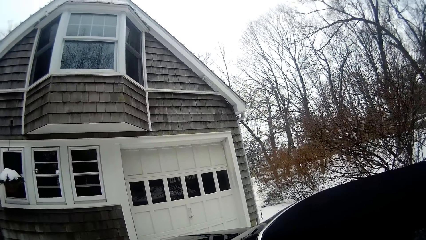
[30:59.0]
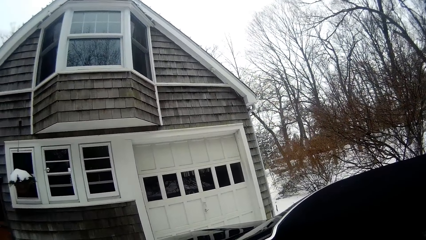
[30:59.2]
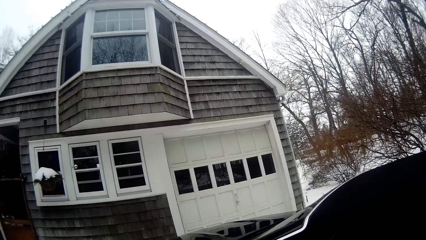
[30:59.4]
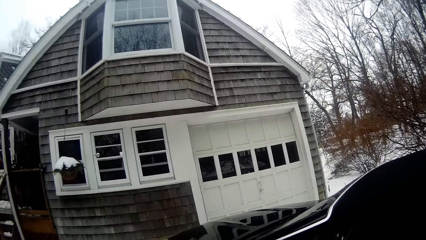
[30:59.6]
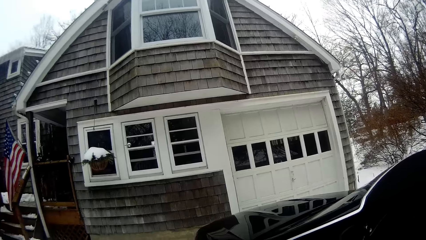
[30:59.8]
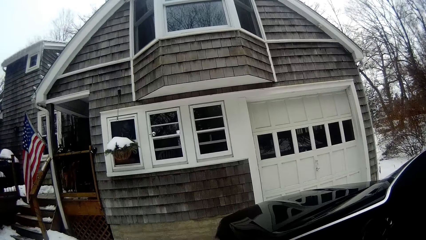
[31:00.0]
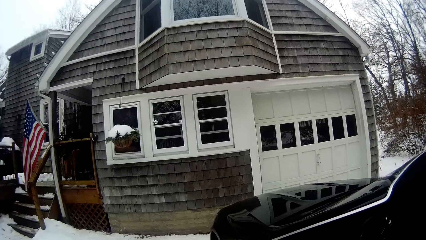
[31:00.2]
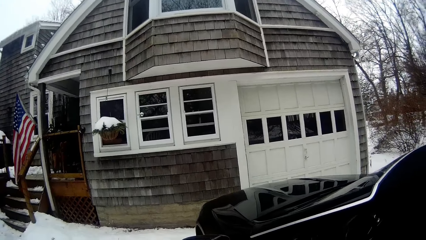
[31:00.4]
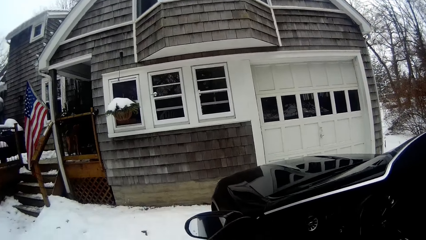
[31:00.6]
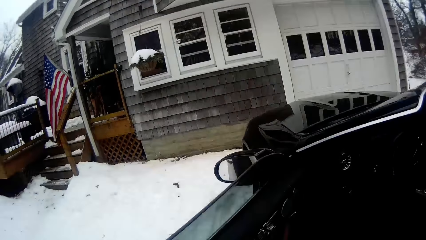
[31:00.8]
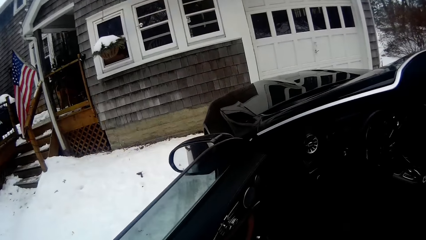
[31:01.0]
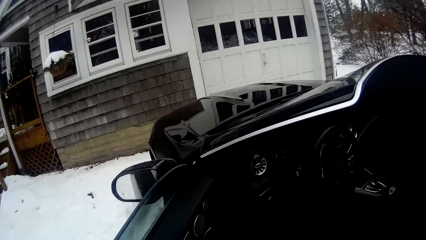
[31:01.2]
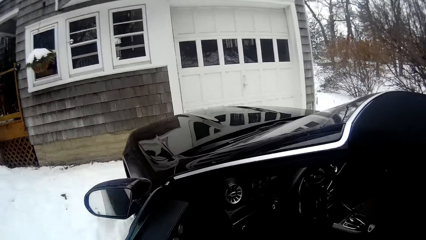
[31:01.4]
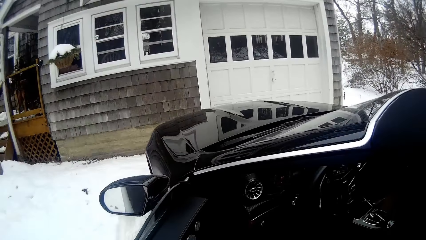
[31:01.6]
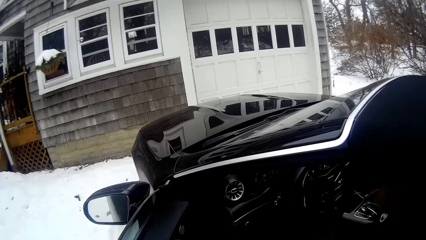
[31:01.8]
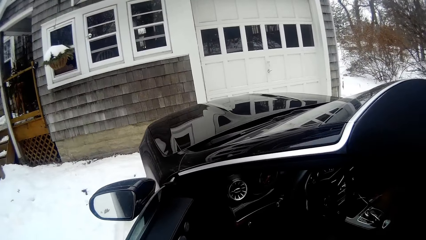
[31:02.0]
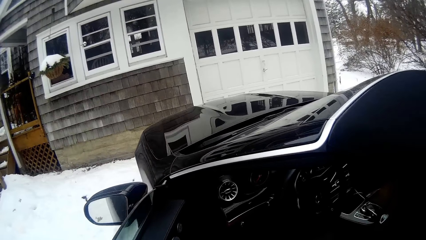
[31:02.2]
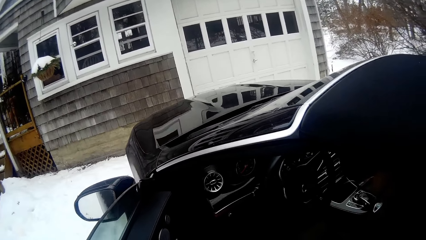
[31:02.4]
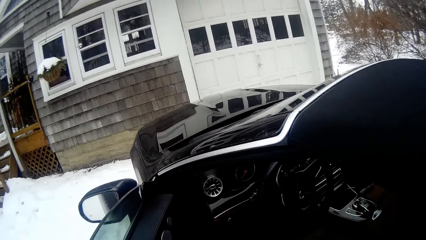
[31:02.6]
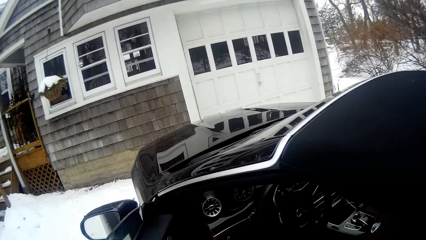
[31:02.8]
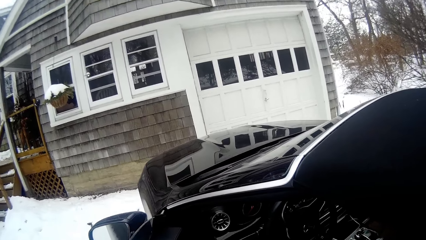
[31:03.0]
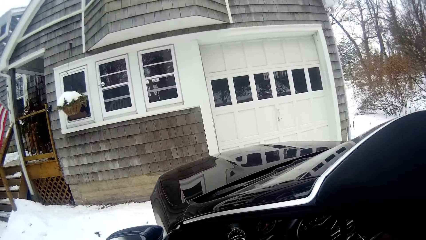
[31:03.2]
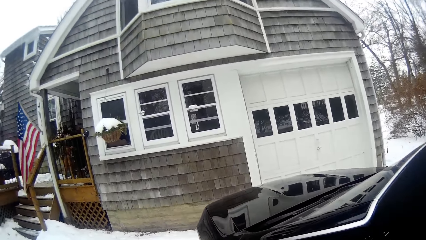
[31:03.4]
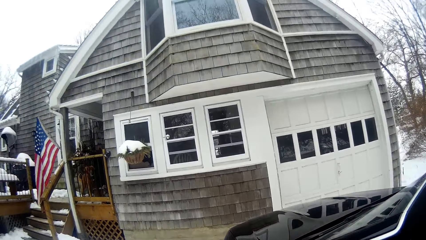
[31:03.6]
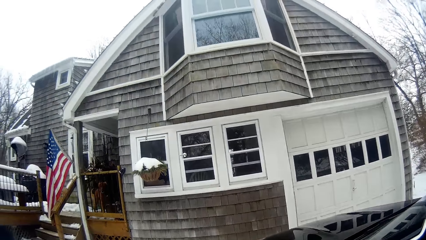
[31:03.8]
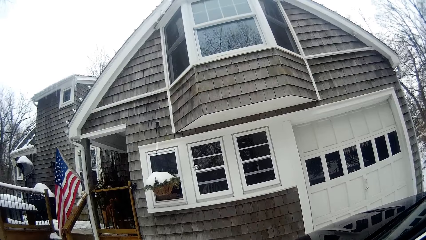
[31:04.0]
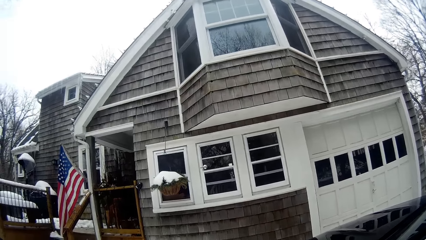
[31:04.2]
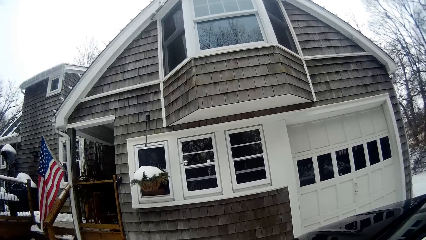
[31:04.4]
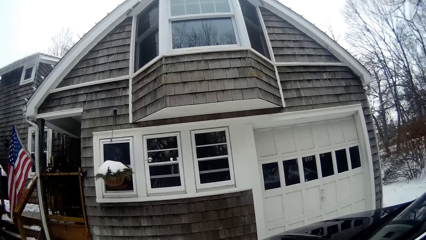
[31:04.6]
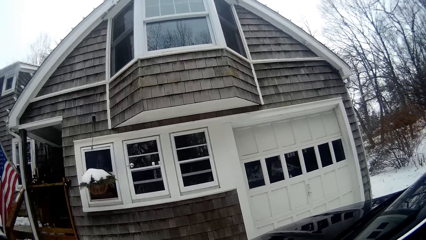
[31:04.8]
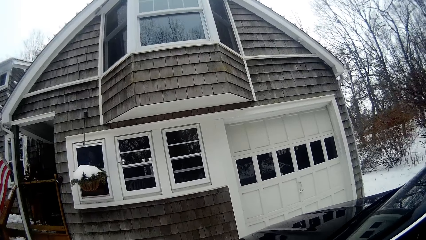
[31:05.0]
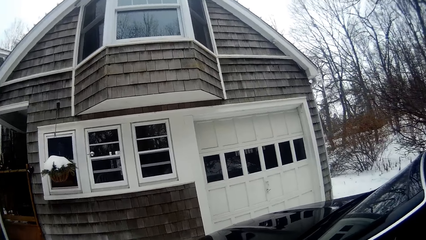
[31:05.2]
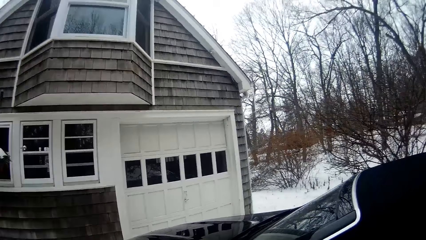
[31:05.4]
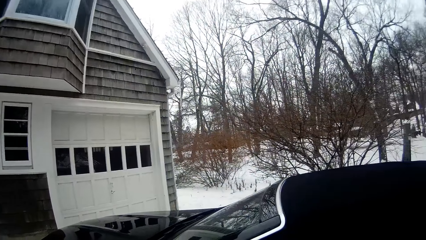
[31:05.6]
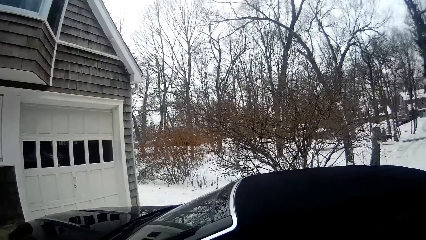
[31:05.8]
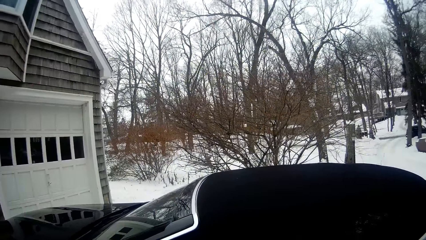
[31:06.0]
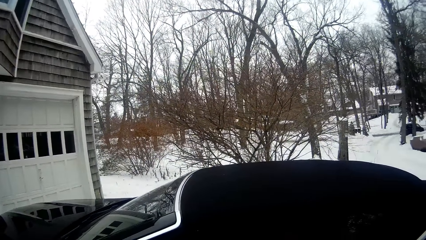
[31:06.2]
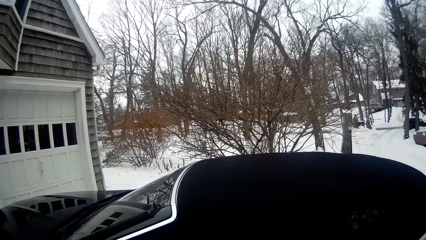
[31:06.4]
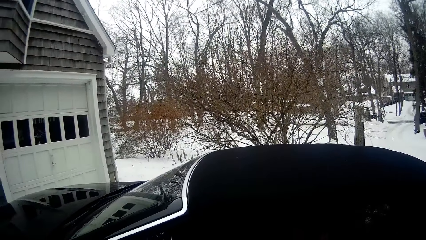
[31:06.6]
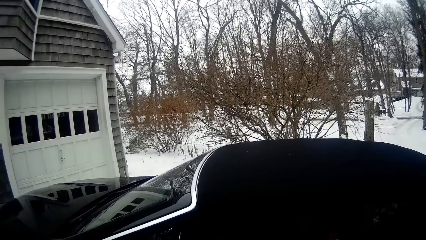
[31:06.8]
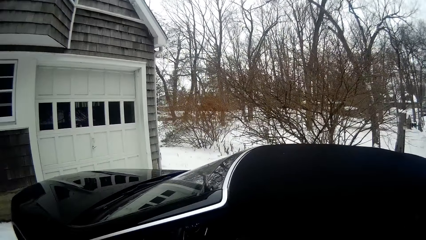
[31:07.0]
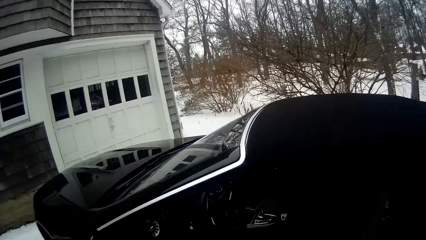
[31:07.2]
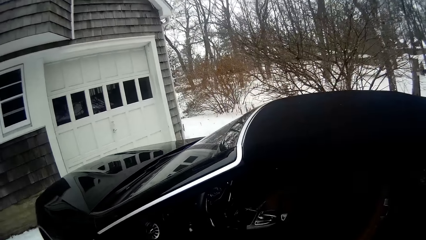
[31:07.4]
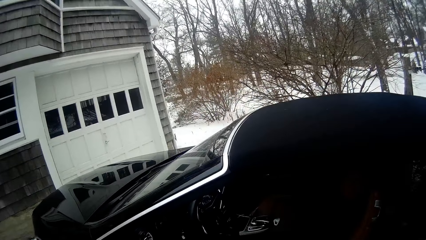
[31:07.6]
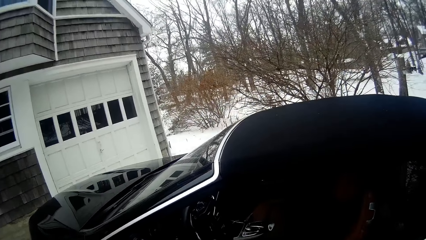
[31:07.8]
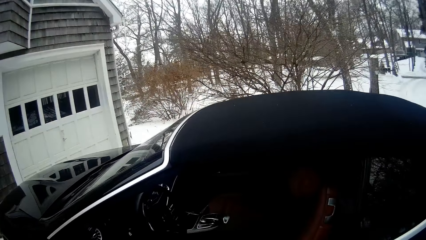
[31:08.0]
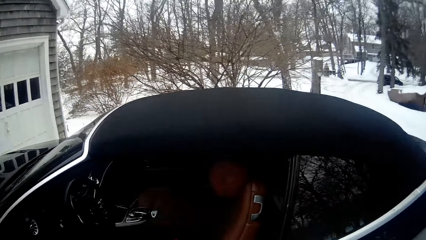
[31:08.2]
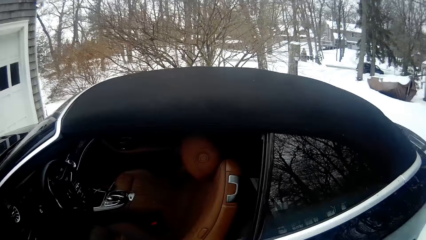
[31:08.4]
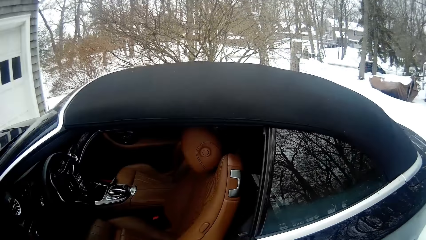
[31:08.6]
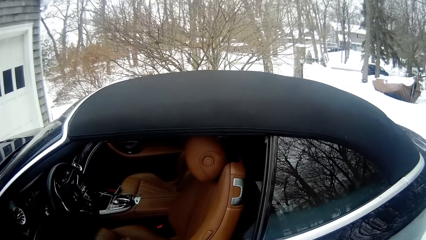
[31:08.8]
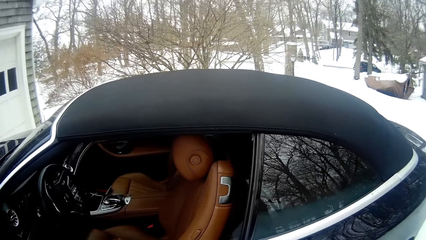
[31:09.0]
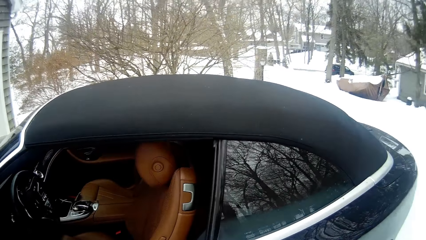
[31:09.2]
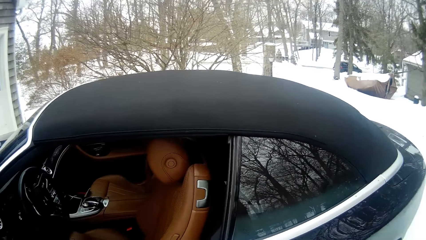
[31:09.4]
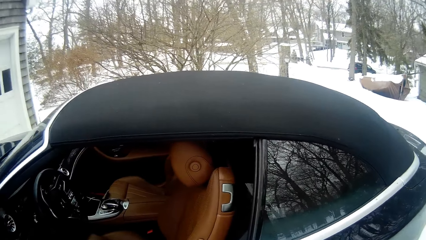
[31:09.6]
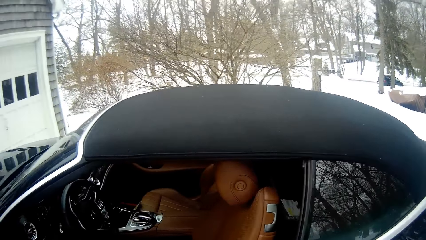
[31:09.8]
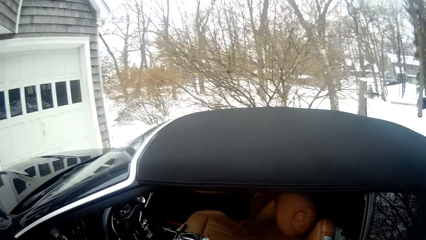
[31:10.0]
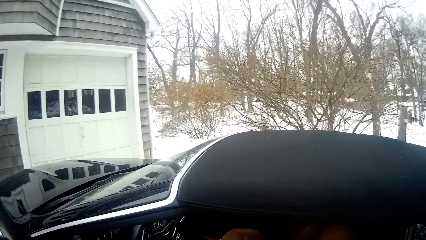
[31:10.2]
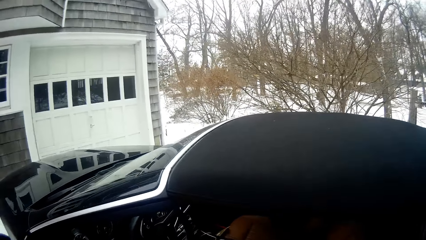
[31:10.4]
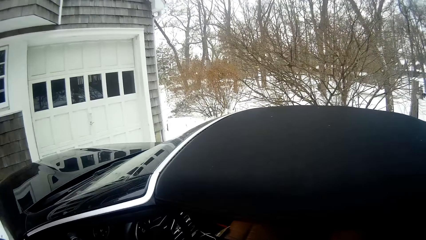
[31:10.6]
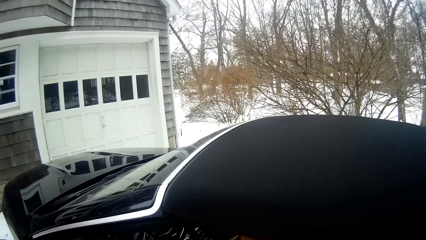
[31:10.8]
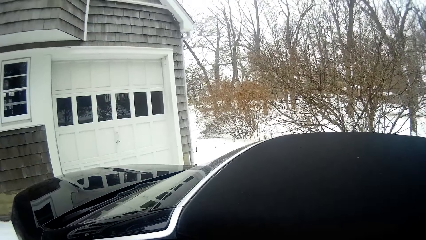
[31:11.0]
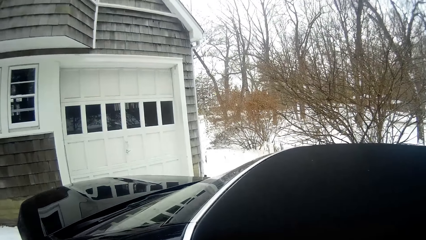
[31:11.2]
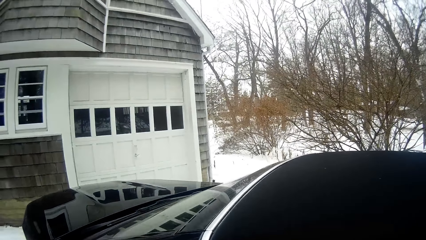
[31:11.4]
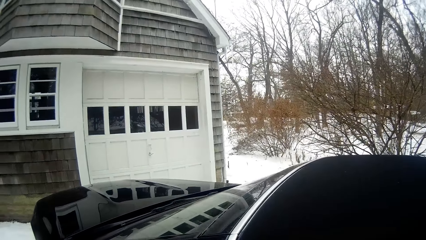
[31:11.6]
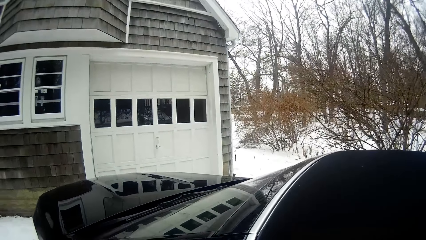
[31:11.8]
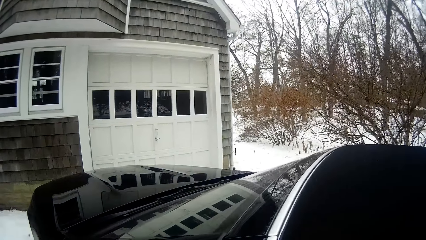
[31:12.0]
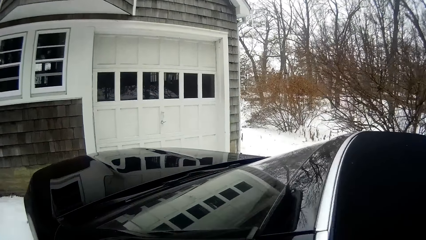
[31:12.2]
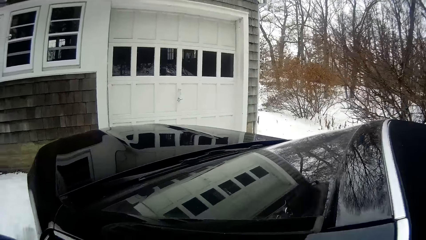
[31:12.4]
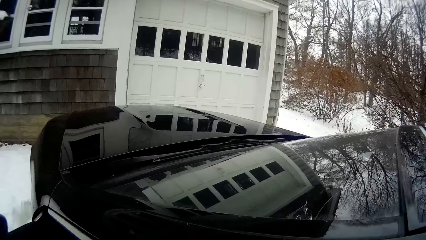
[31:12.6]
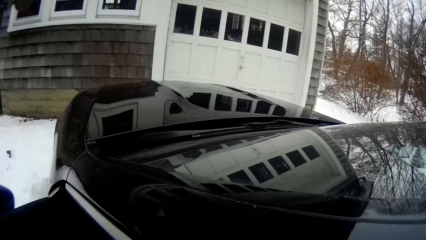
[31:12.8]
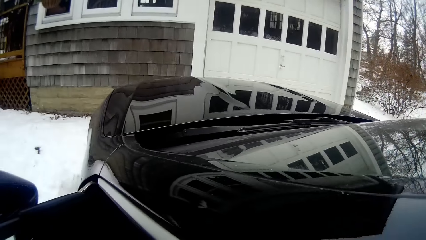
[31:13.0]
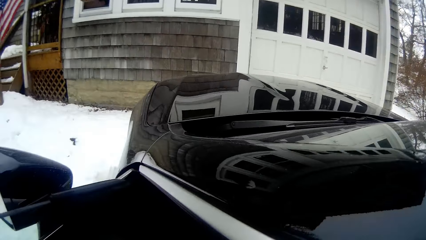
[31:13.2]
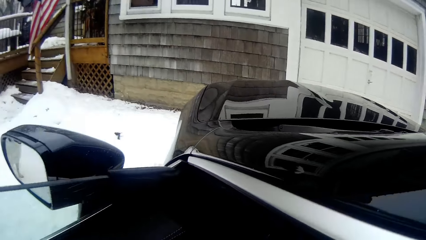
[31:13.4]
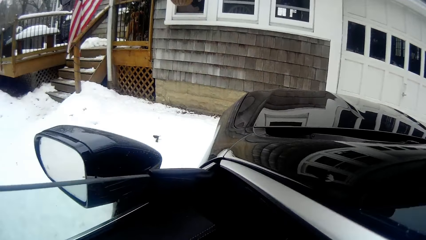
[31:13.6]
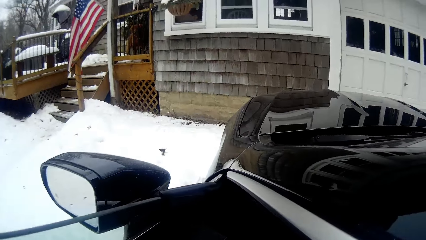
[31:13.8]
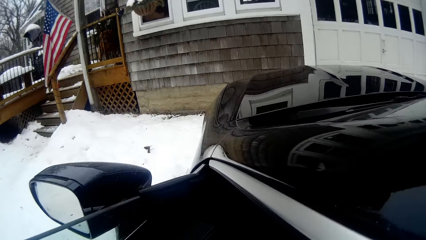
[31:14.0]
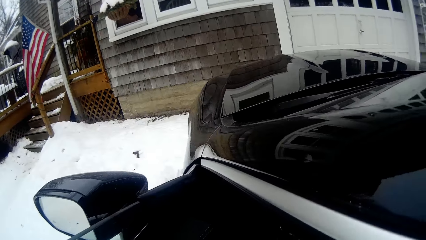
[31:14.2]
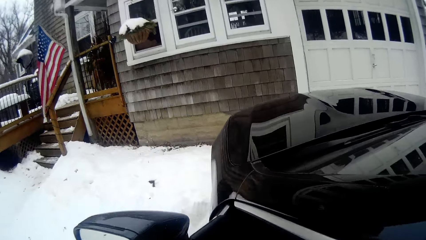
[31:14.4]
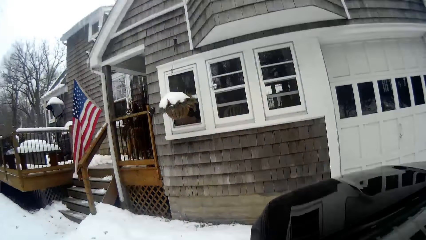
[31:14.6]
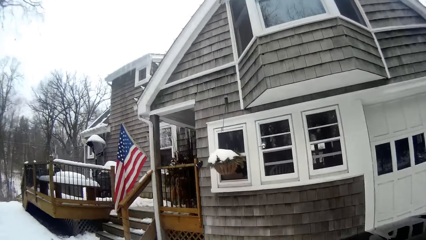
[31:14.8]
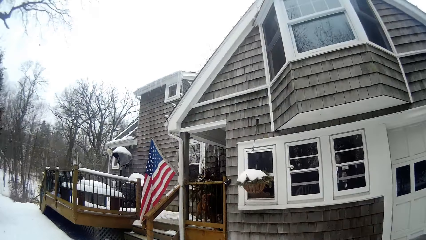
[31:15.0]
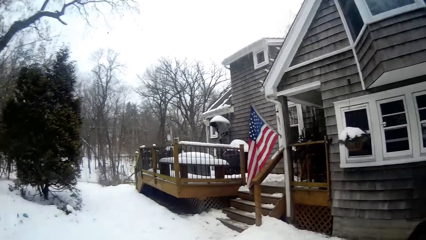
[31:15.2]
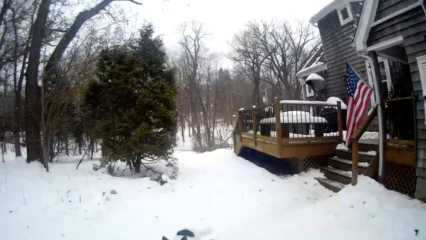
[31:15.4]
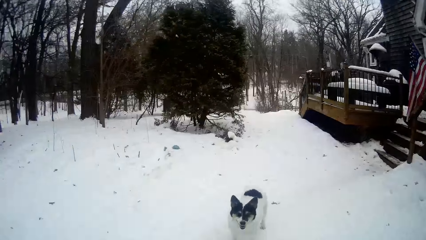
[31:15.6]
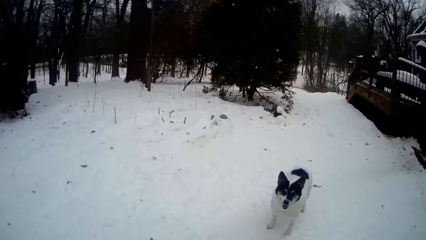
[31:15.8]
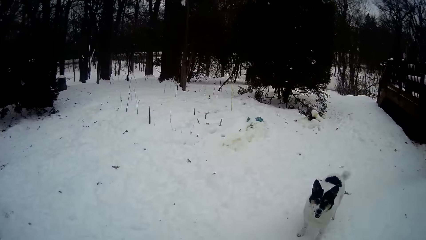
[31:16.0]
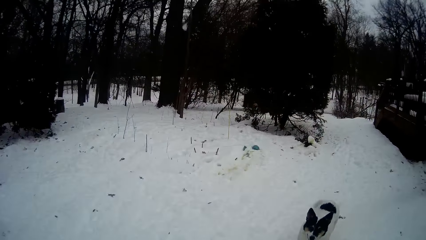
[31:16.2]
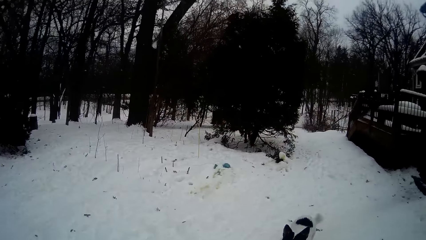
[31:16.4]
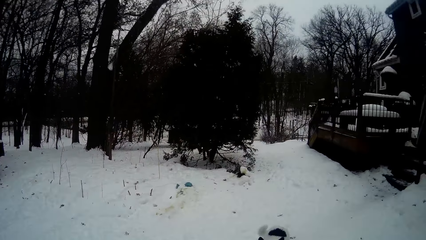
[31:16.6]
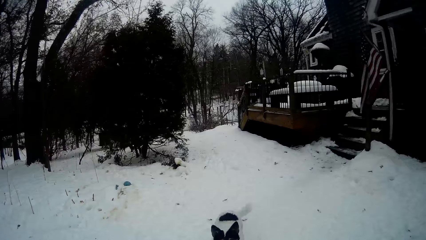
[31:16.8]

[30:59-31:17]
The camera wearer opens the driver's door of the car. They close the door of the car.
